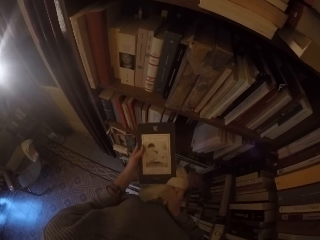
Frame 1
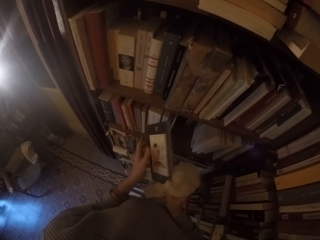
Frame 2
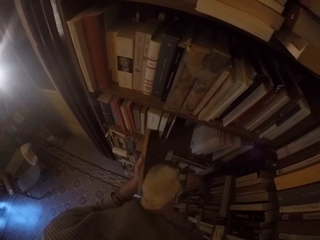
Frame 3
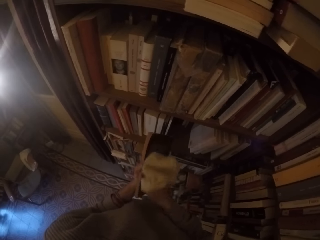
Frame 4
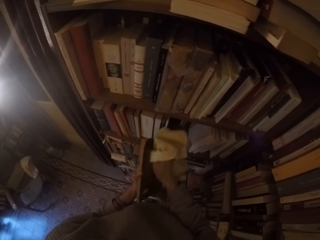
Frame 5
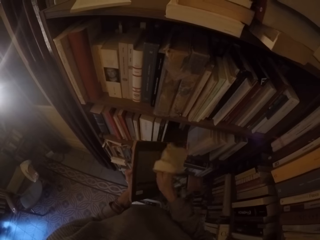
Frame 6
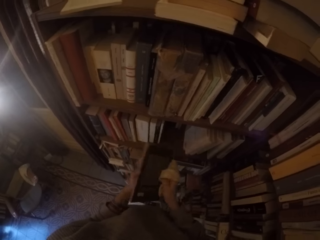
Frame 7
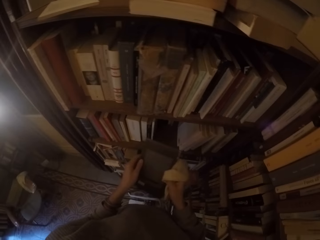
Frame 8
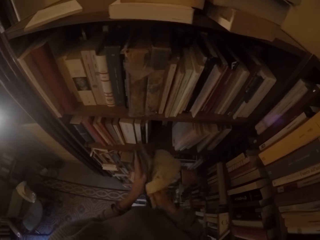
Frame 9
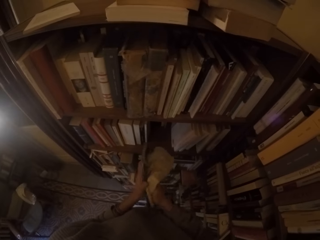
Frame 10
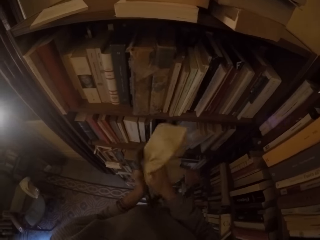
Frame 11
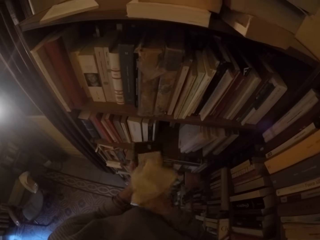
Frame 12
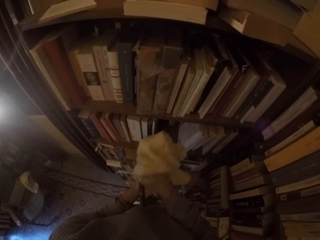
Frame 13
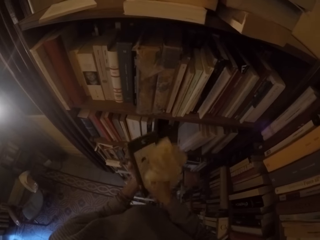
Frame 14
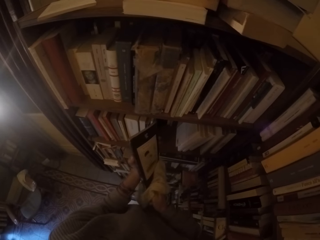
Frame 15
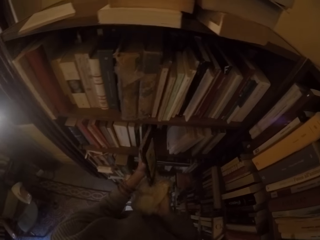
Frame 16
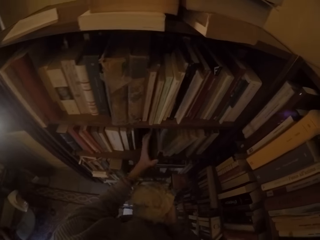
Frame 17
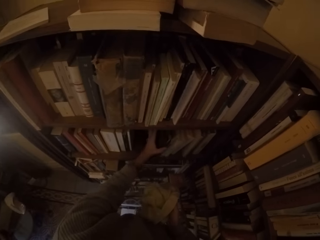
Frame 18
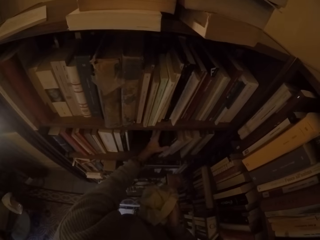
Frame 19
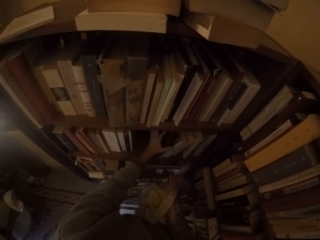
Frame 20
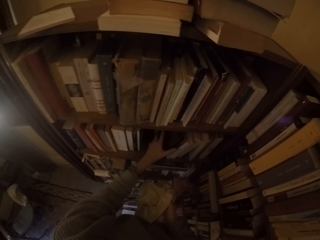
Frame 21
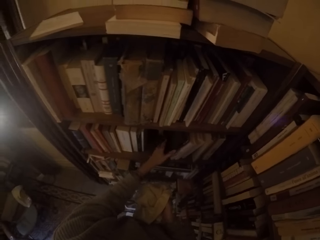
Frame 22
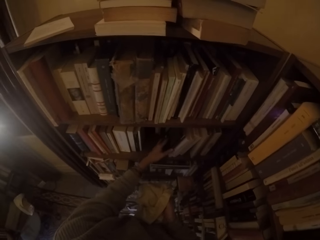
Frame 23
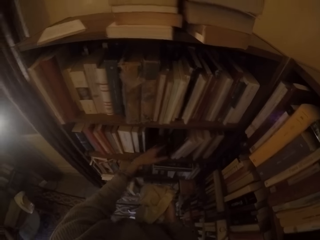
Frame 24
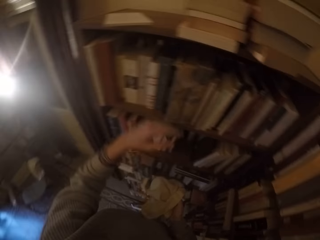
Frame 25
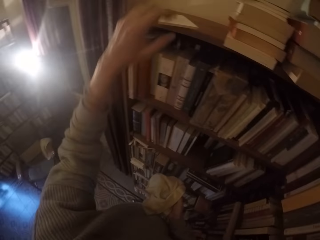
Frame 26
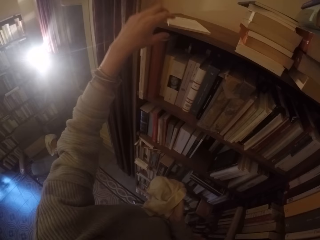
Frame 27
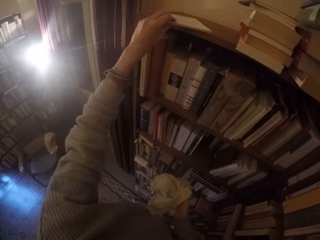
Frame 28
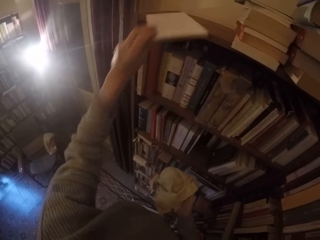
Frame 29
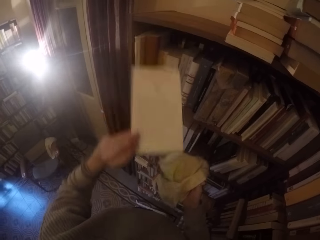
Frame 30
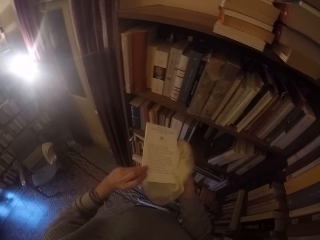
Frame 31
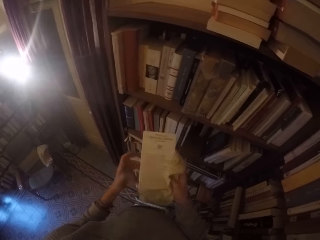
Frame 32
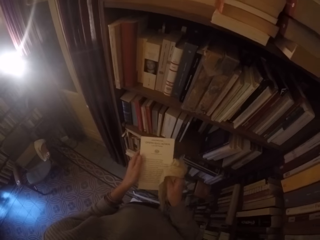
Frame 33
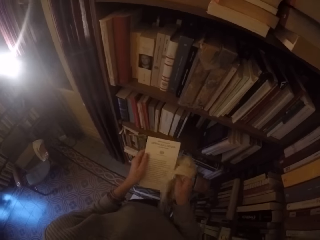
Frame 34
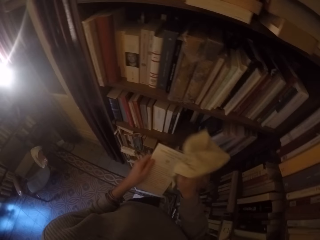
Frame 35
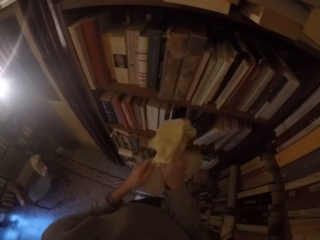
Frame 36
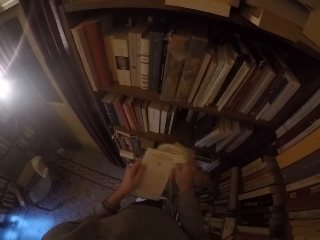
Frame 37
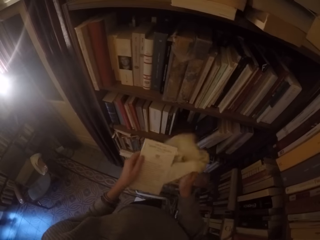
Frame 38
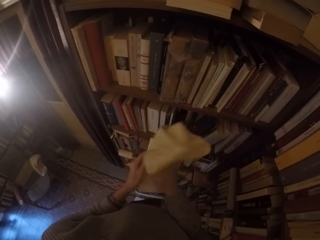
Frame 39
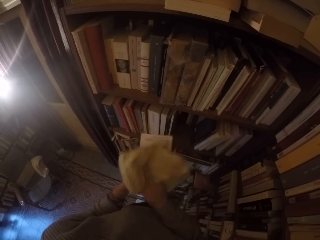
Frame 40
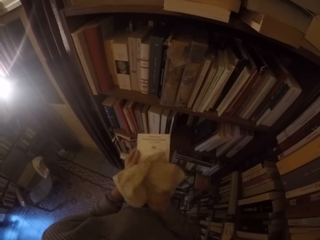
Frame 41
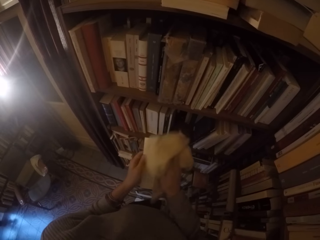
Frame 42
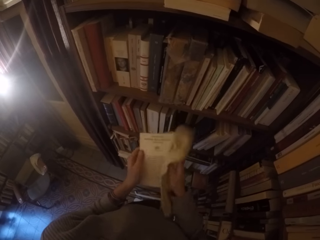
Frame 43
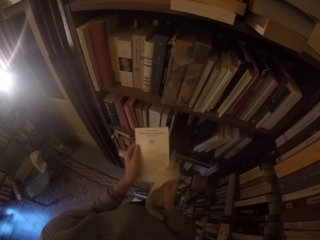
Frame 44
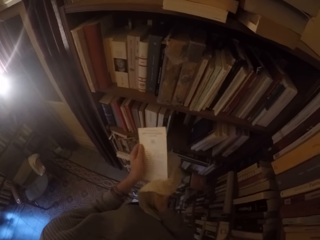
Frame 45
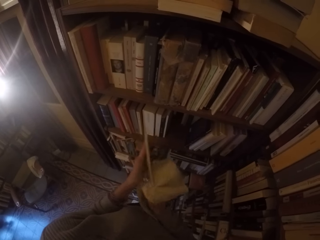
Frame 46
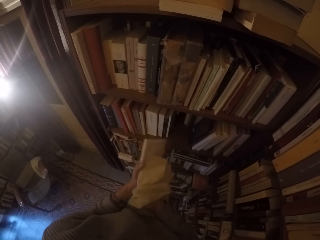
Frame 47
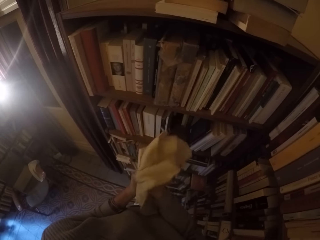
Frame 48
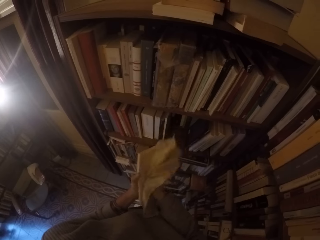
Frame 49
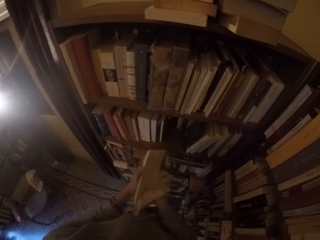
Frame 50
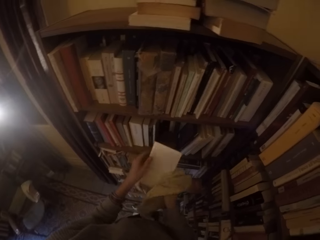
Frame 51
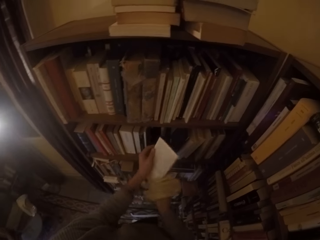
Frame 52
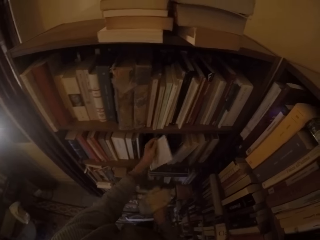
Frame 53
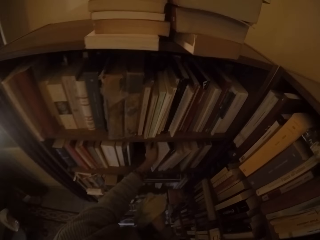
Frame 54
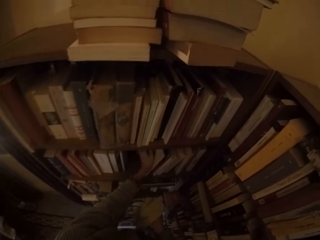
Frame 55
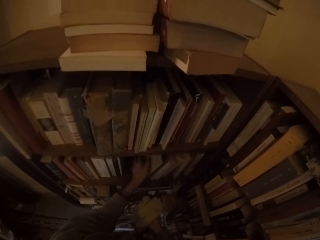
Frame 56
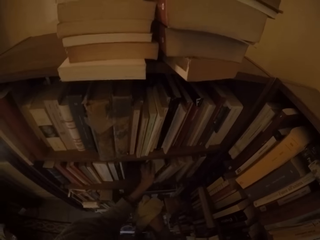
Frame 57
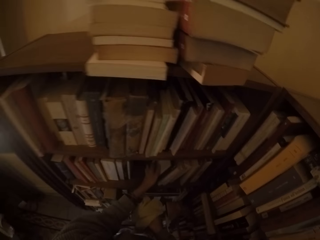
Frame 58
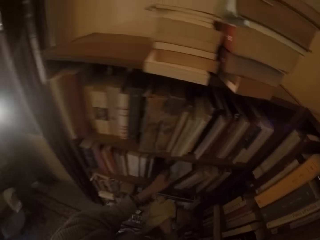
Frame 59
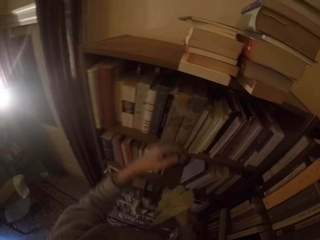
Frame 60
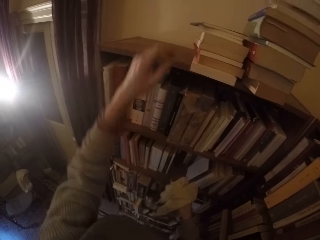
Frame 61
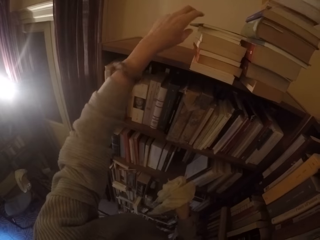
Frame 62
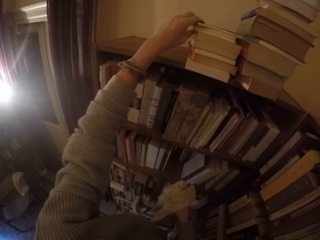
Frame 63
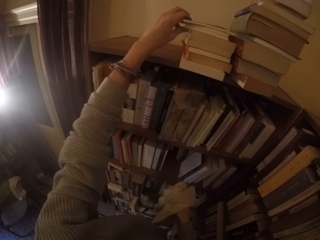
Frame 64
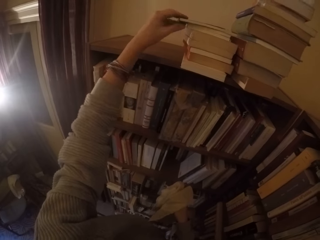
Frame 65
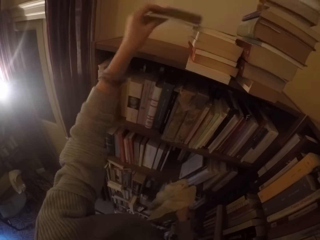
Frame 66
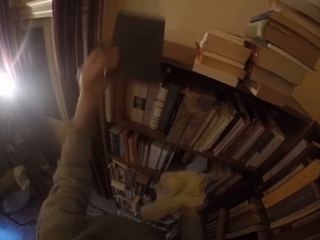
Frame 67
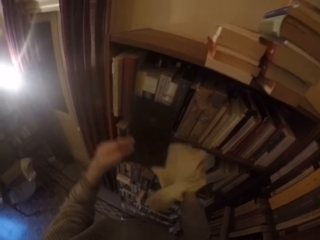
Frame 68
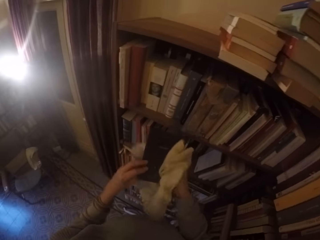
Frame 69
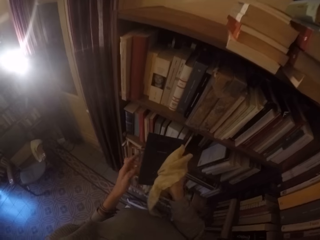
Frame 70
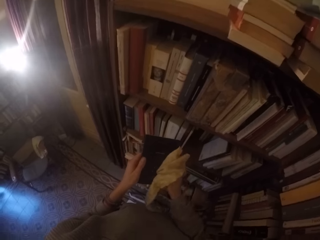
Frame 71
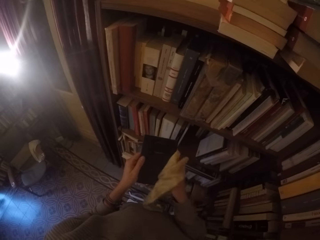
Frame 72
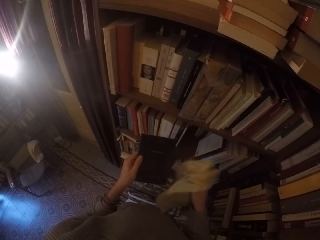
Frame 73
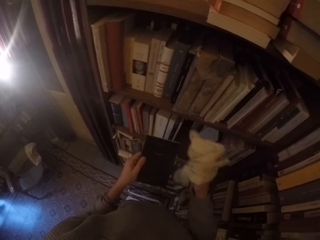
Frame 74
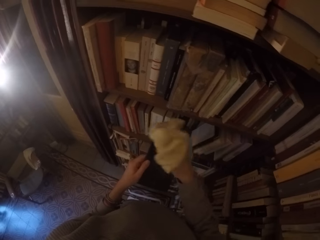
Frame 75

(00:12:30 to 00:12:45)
The camera wearer turns the book around with both hands and cleans the book with the rag with her right hand. She puts the book in the bookshelf with her left hand. She picks a book from the top of the bookshelf with her left hand. She cleans the book with the rag with her right hand. She turns the book around with both hands and cleans the book with the rag with her right hand. She puts the book in the bookshelf with her left hand. She picks a book from the top of the bookshelf with her left hand.

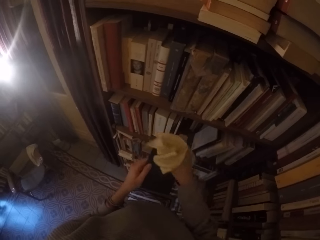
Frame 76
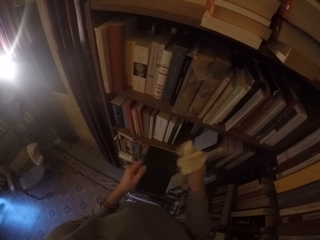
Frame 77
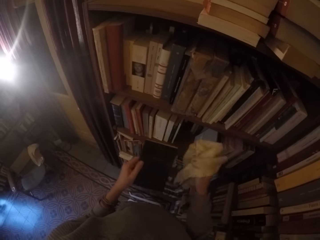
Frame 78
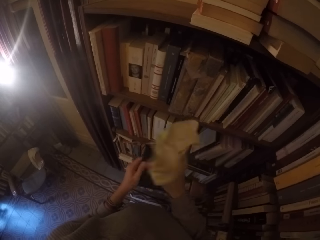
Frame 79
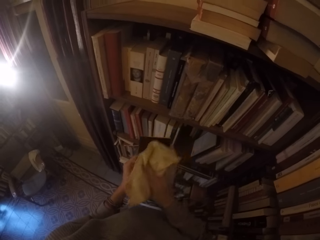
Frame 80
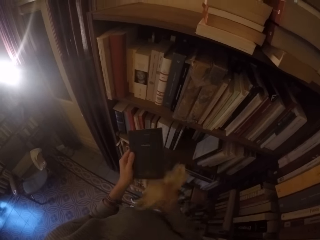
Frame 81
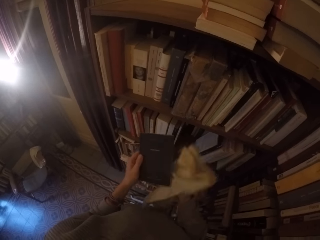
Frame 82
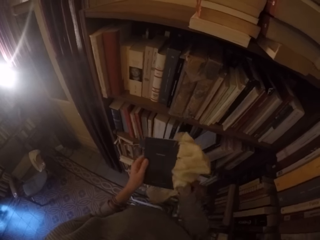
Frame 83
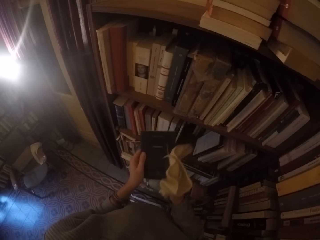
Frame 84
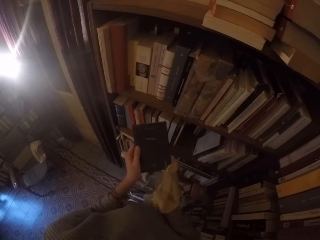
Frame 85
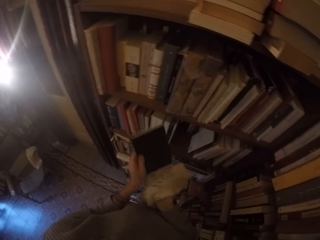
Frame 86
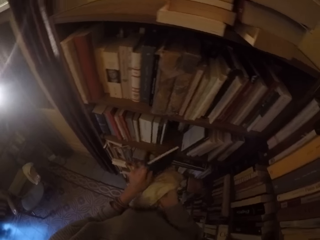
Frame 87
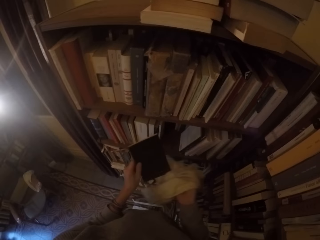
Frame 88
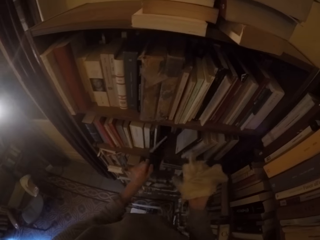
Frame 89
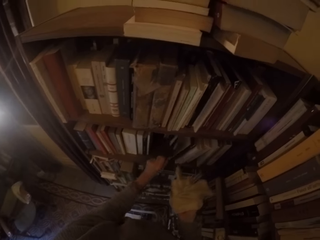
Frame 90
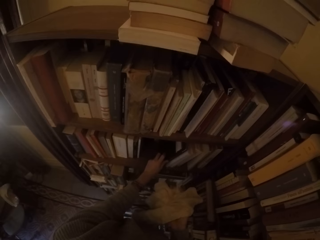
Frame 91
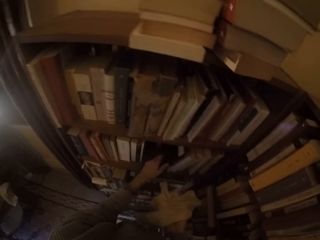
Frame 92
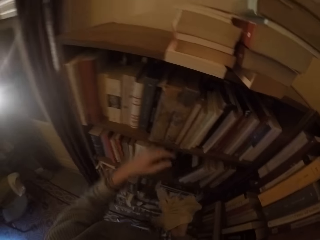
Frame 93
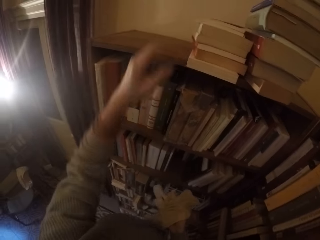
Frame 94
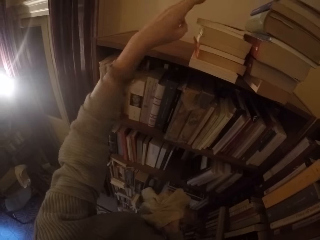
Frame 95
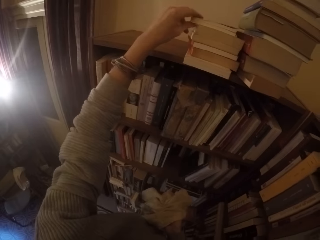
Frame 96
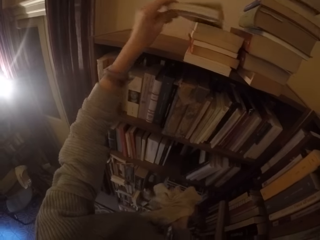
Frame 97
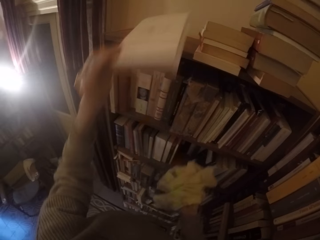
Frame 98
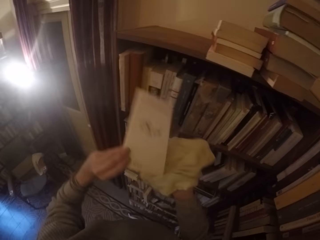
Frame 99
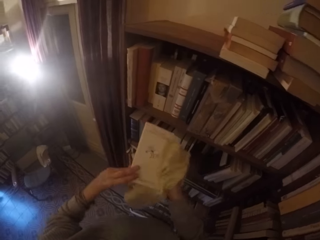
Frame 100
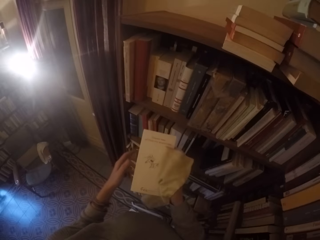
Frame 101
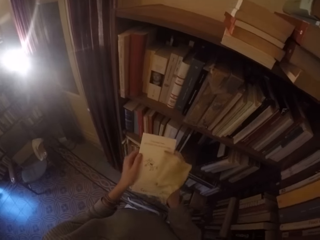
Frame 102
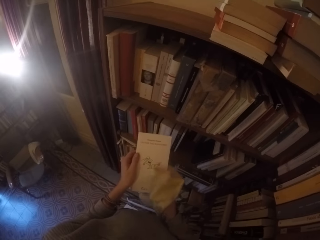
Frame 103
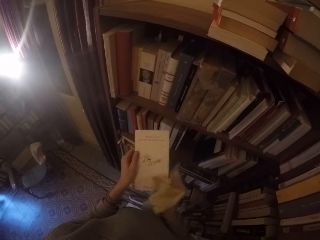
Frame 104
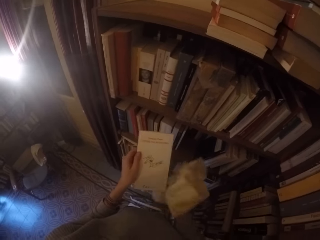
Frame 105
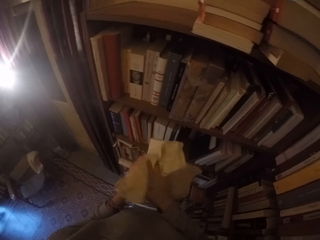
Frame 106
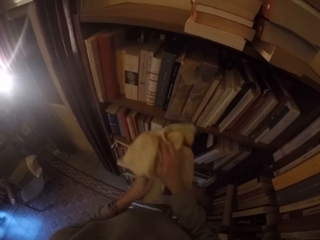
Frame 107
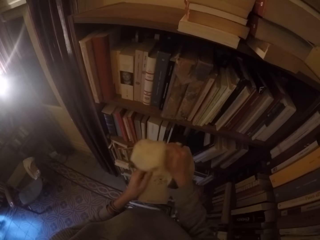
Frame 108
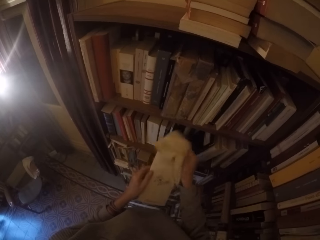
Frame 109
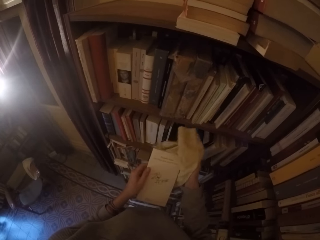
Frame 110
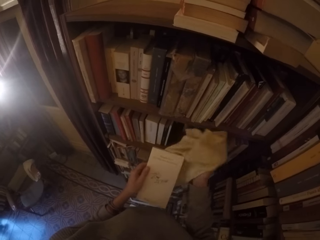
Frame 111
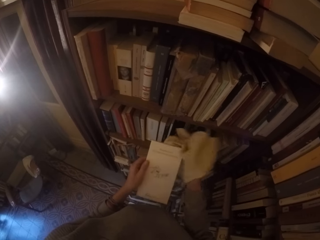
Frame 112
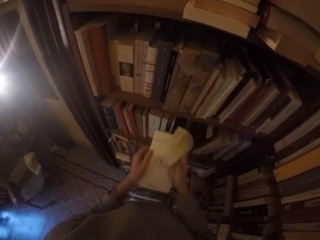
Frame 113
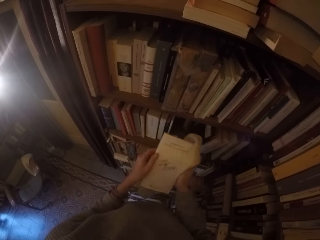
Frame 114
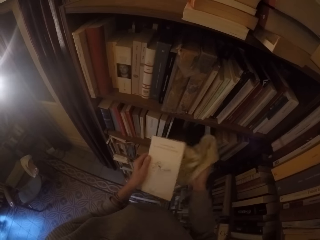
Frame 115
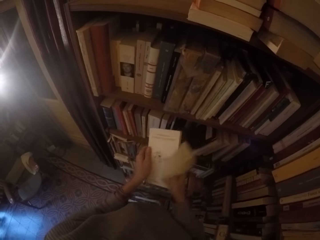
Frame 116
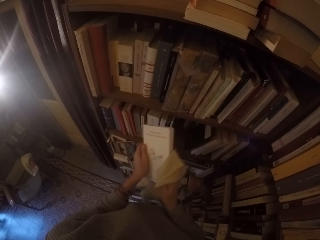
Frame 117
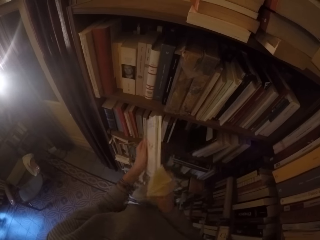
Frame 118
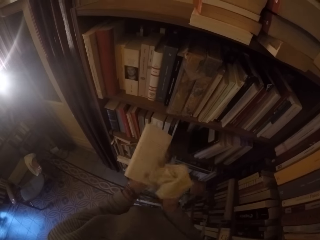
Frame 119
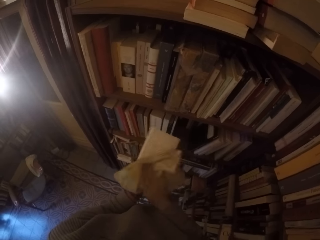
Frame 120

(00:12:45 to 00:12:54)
The camera wearer cleans the book with the rag with her right hand. She puts the book in the bookshelf with her left hand. She picks a book from the top of the bookshelf with her left hand. She cleans the book with the rag with her right hand. She turns the book around with both hands.
